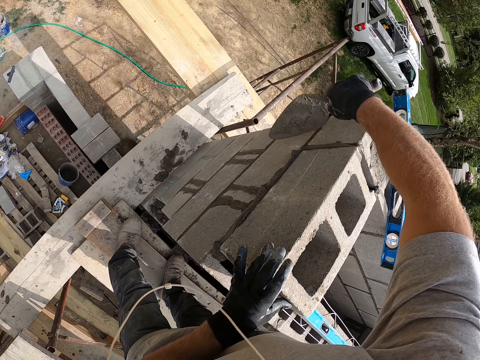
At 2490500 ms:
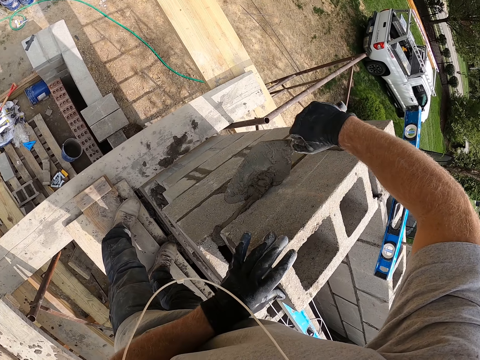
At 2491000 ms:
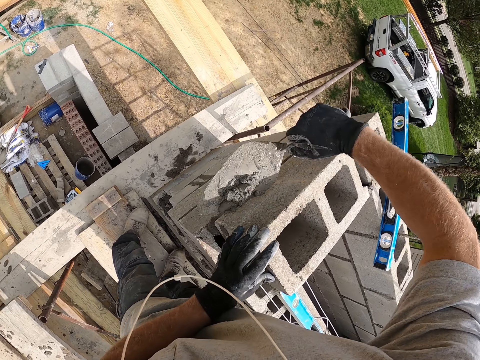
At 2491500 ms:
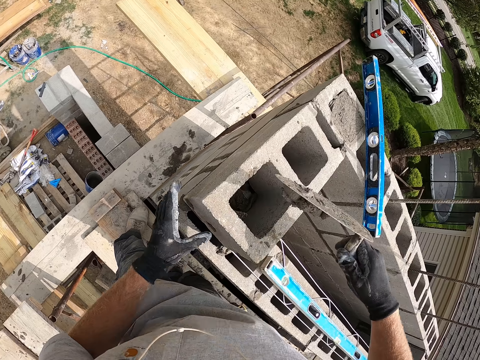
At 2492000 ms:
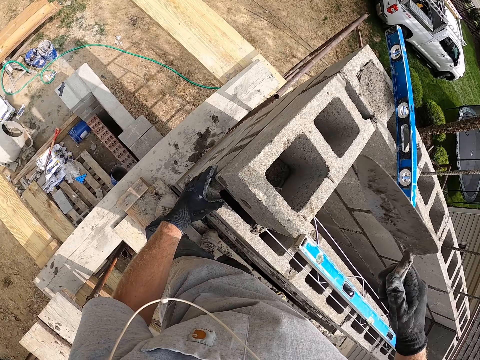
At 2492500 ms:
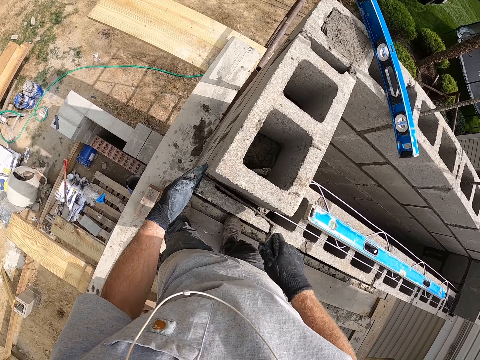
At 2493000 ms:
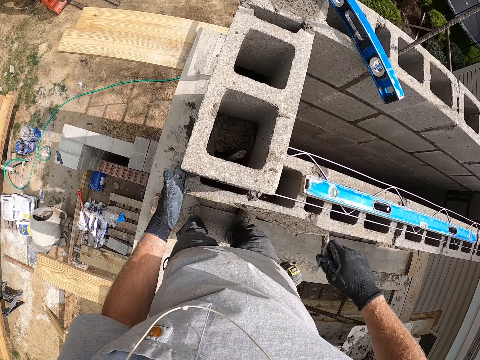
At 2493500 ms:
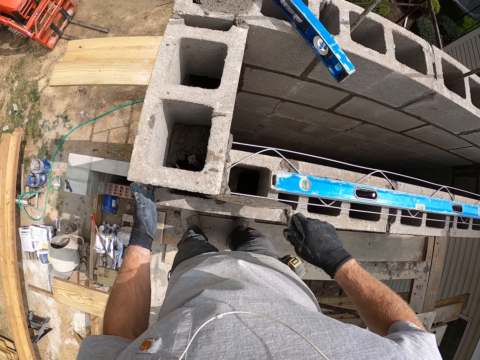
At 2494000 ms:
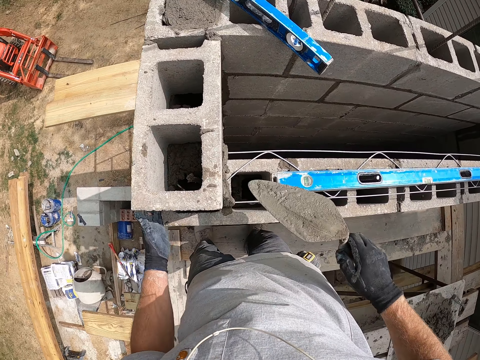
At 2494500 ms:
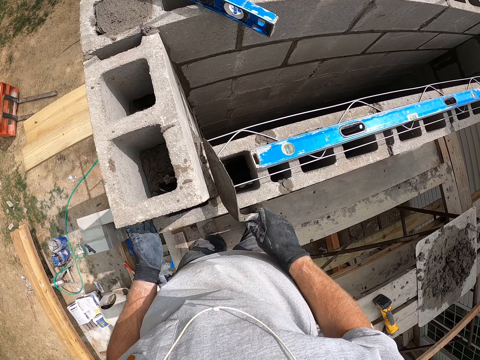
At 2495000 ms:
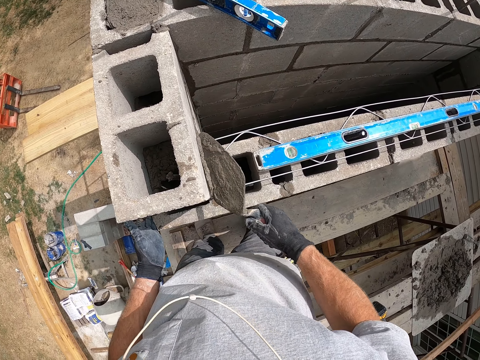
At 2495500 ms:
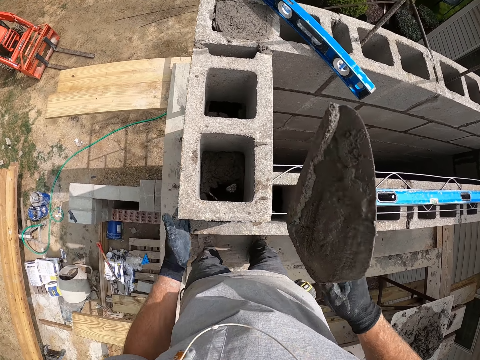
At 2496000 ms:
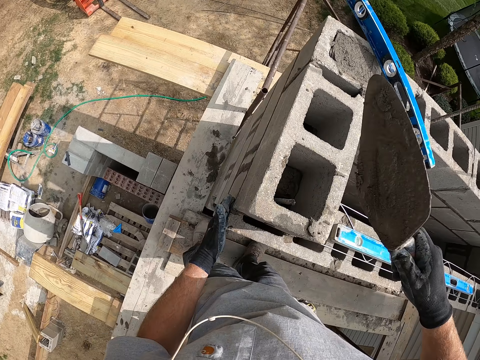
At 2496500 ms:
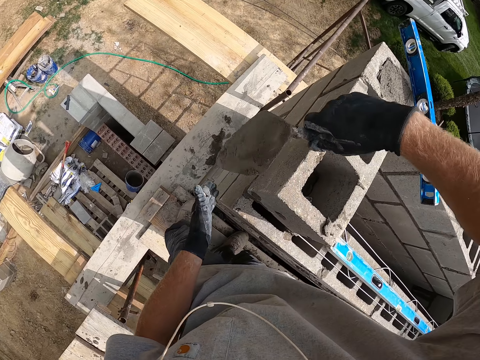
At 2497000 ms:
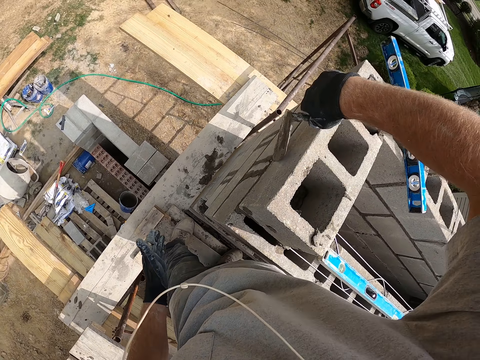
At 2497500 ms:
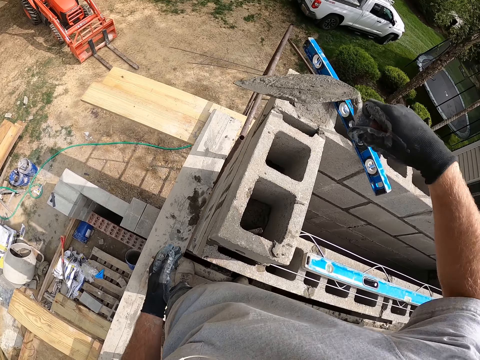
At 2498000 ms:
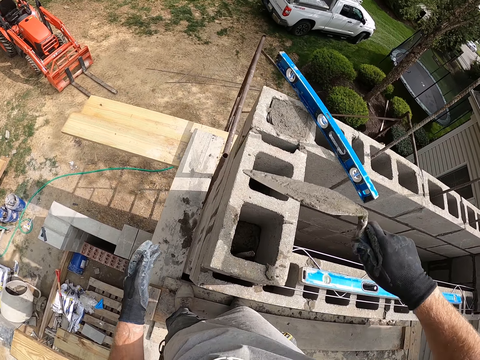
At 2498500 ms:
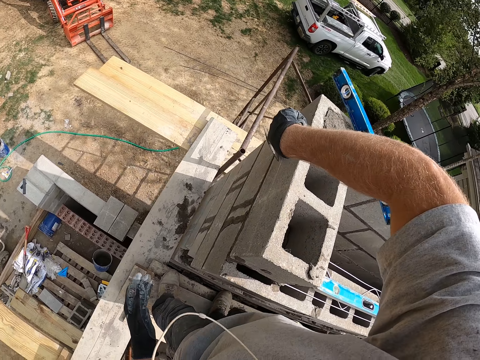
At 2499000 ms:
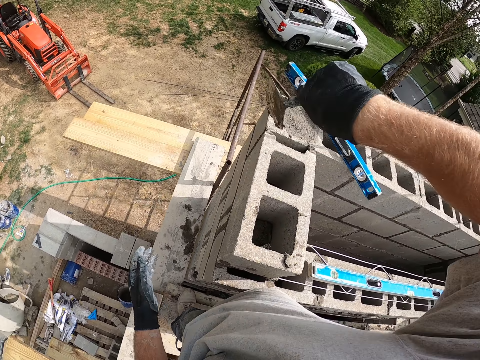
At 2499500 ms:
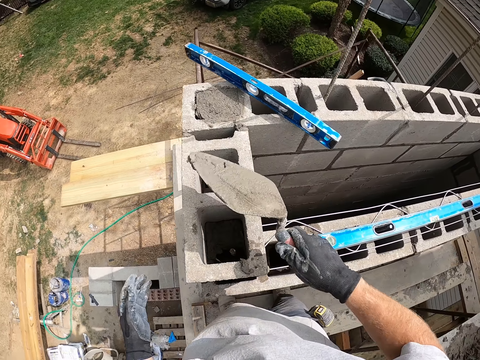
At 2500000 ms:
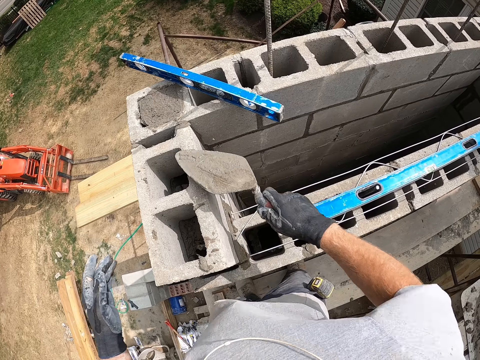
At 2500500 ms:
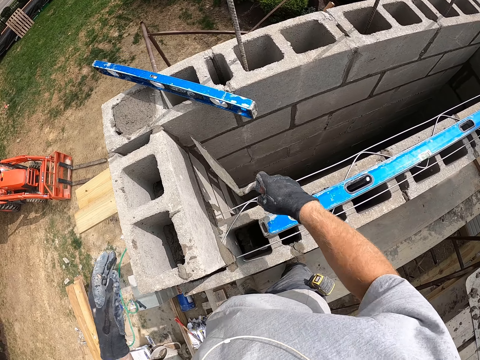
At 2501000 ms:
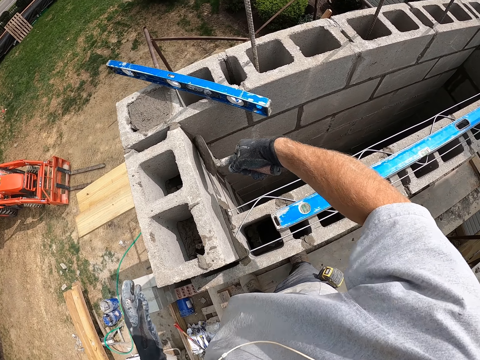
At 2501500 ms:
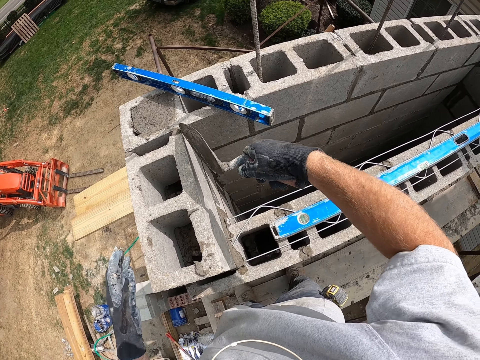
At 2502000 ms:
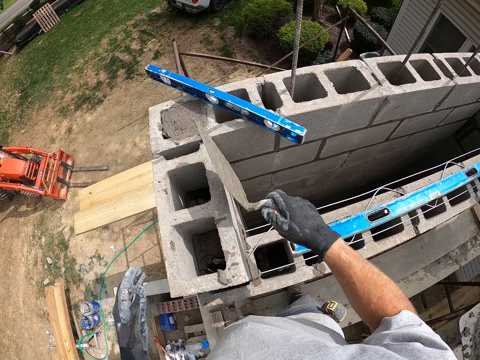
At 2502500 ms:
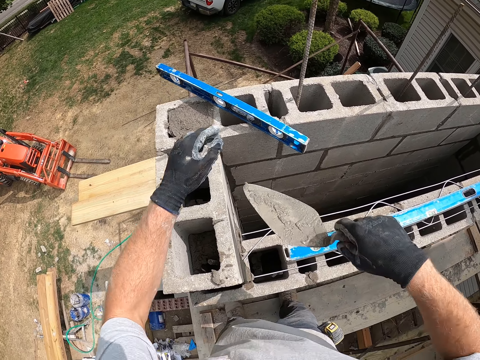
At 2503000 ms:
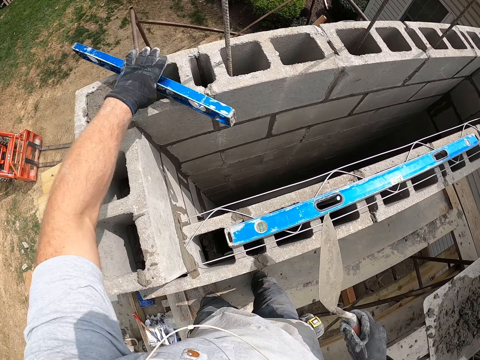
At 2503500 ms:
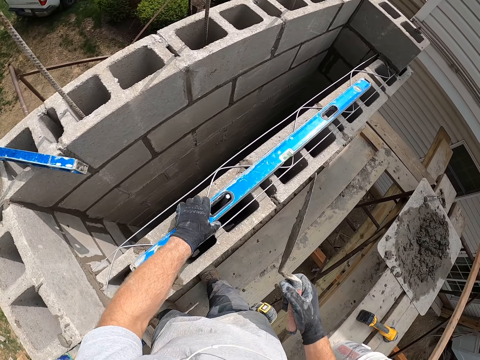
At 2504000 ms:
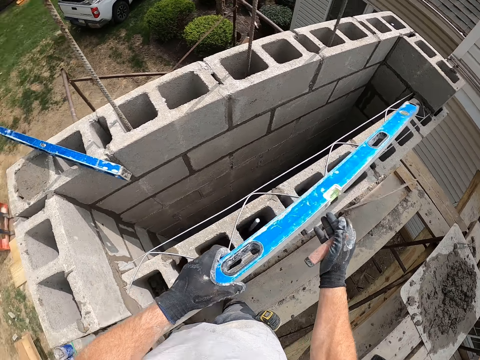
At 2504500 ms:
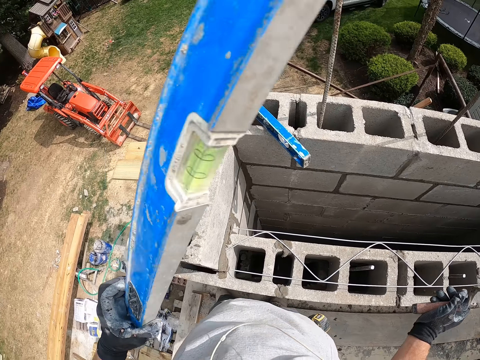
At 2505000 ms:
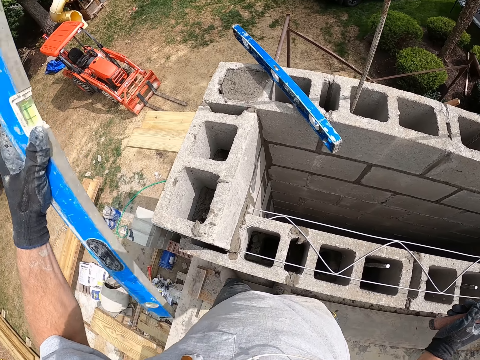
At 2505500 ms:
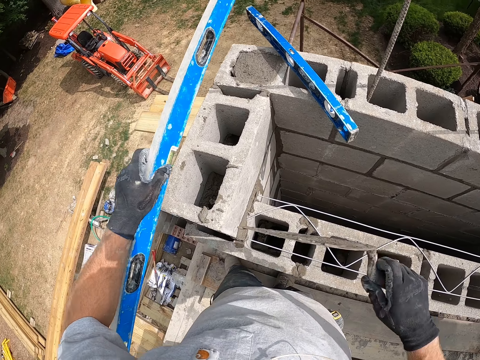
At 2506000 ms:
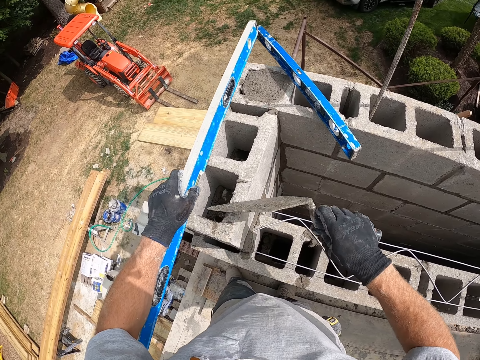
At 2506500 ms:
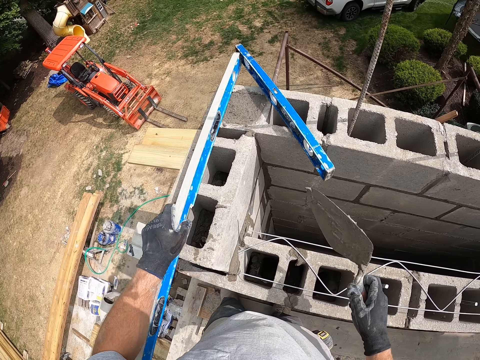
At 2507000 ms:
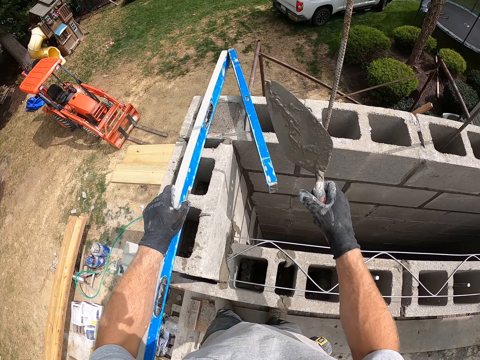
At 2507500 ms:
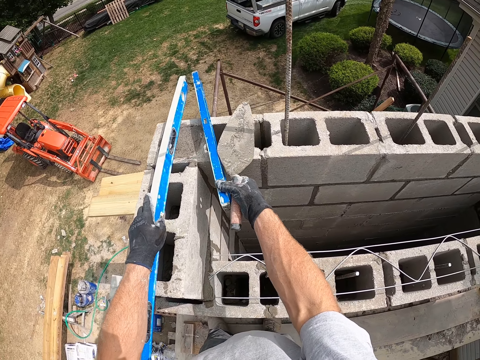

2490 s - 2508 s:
The camera wearer scrapes cement from the concrete wall with the trowel. They take the concrete. They pour the cement into the concrete block with the trowel. They adjust the cement on the concrete wall with the trowel. They level the concrete. They scrape cement from the concrete wall with the trowel. They pour the cement into the concrete block with the trowel. They scrape cement from the concrete wall with the trowel. They spread the concrete on the bricks. They pour the cement into the concrete block with the trowel. They scrape cement from the concrete wall with the trowel. They pour the cement into the concrete block with the trowel. They scrape cement from the concrete wall with the trowel. They pour the cement into the concrete block with the trowel. They touch a short spirit level on the concrete wall. They pick up the spirit level on the concrete wall. They drop the spirit level on the concrete block. They push cement into the concrete block with the trowel.

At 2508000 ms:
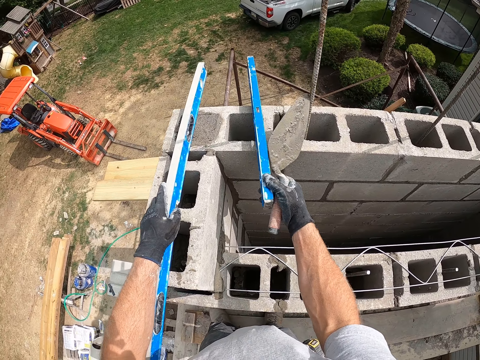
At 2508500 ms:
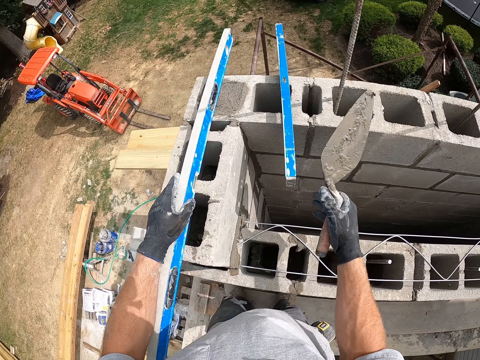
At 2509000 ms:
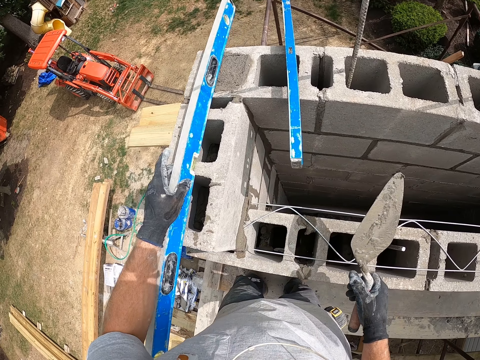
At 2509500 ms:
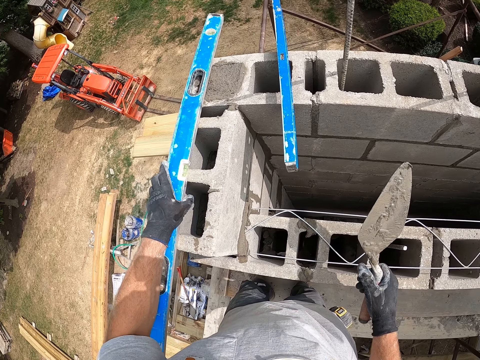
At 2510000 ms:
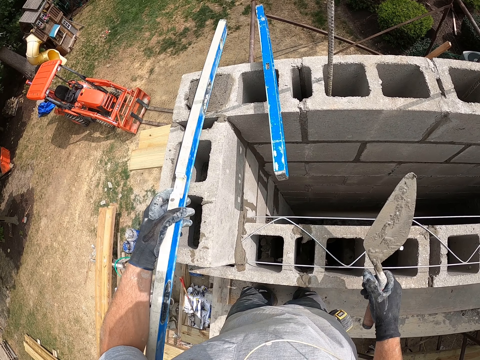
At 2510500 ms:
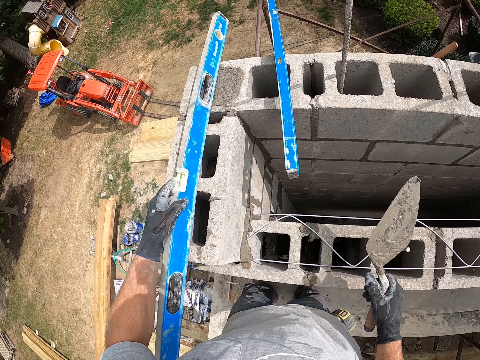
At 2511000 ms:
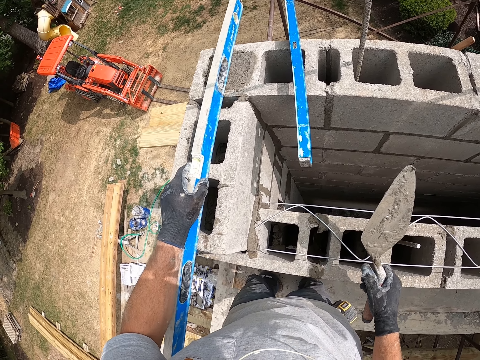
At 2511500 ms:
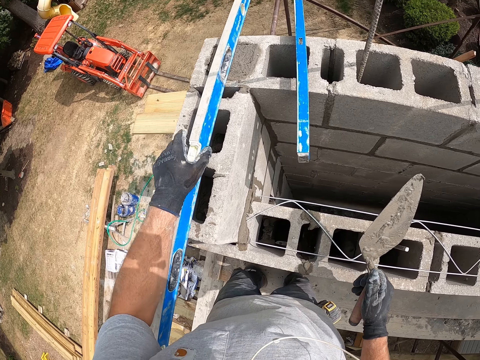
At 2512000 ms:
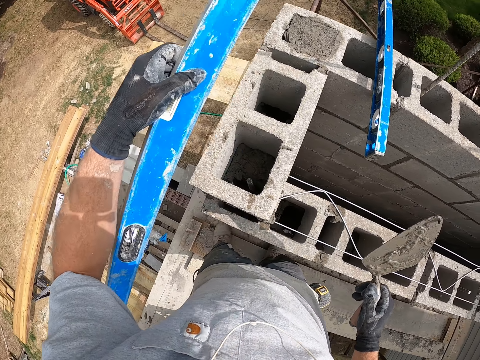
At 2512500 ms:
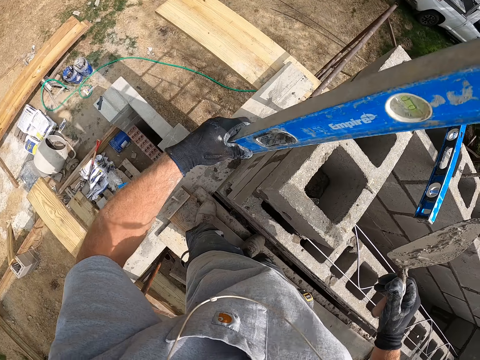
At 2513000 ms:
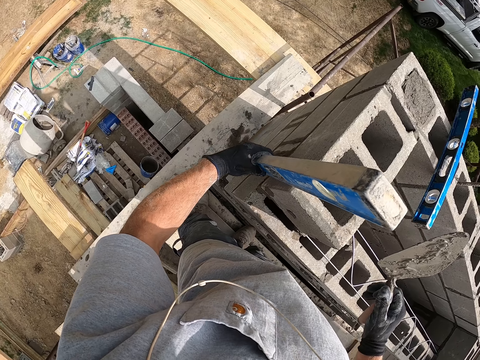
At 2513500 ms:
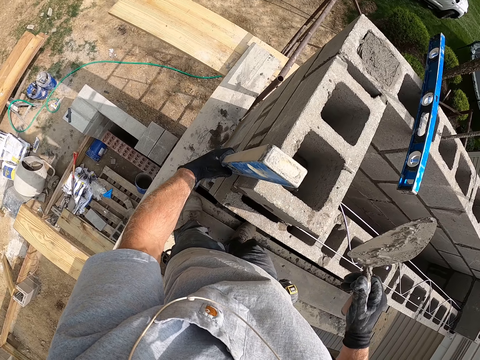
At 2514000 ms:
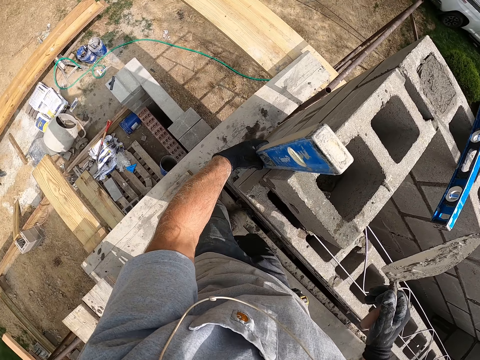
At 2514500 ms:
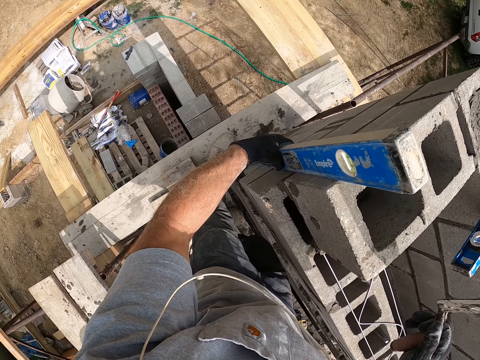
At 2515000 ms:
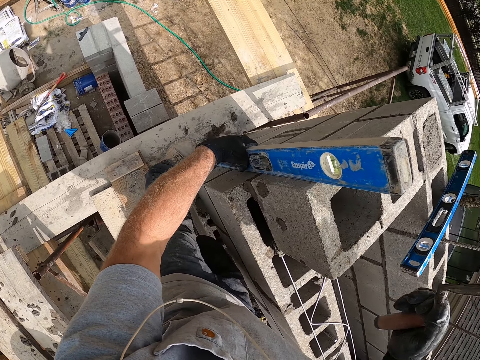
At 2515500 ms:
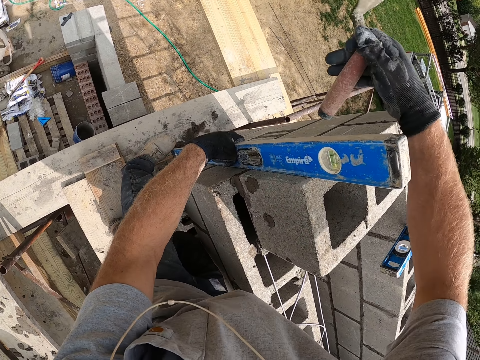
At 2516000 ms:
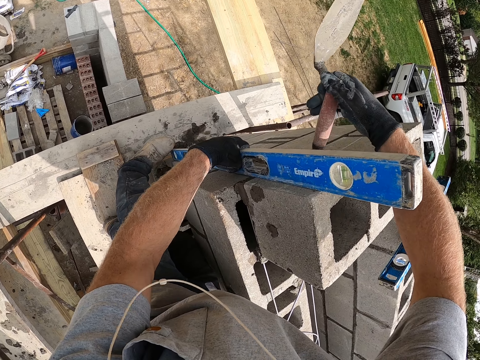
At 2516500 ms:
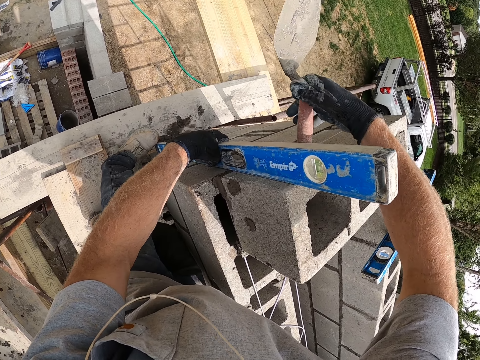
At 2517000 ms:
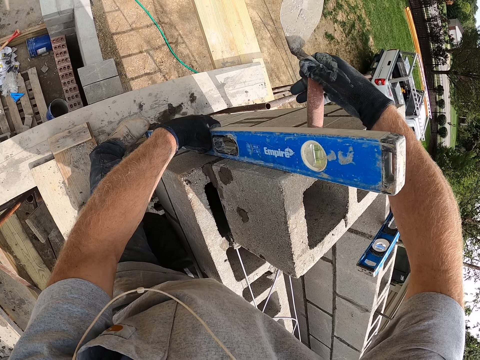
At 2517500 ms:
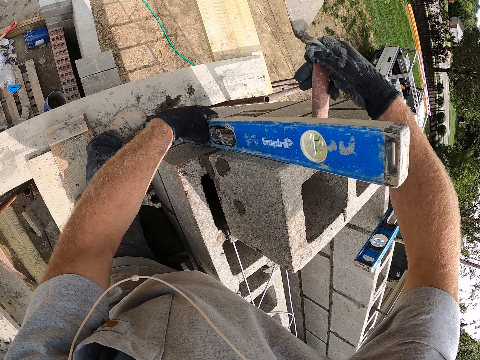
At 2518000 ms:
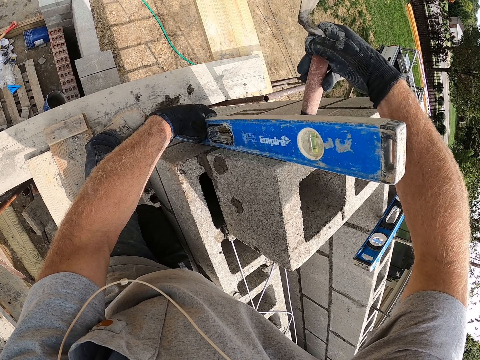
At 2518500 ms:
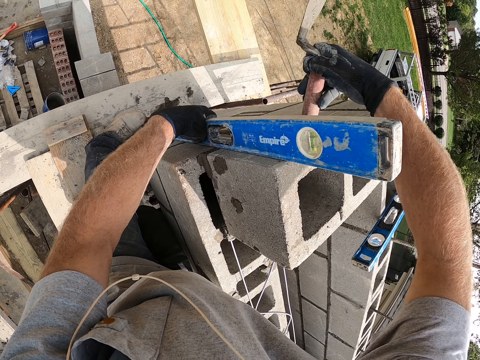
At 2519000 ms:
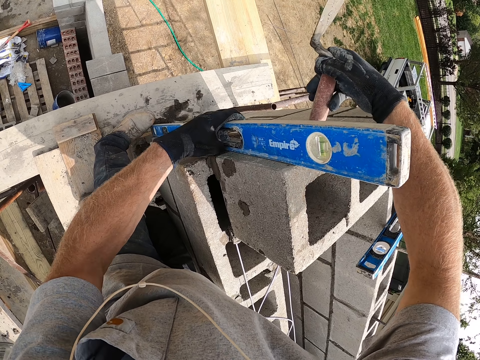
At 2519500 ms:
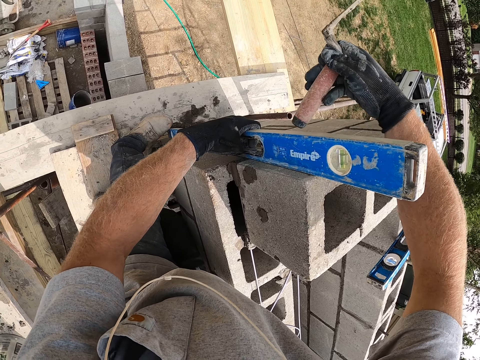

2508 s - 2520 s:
The camera wearer moves the spirit level on the concrete wall. He puts the levelling tool on the bricks. He turns the levelling tool. He holds the spirit level on the wall with his left hand. He puts the tool on the brick. He hits the concrete block with the trowel.
